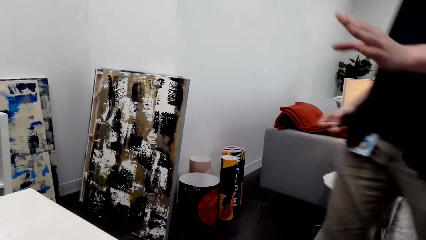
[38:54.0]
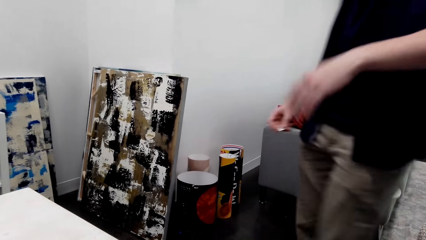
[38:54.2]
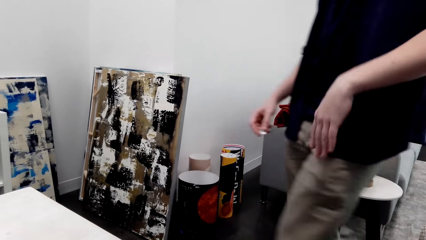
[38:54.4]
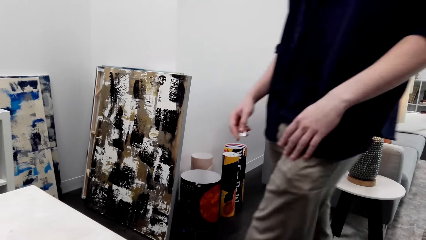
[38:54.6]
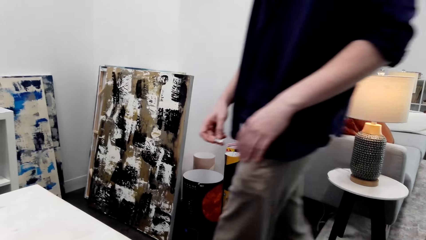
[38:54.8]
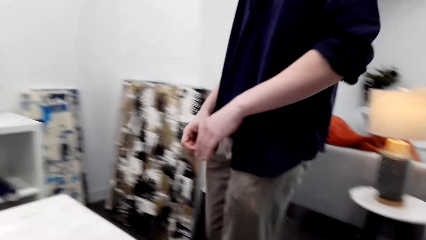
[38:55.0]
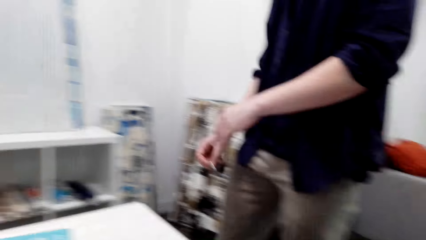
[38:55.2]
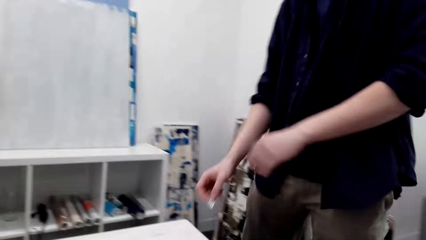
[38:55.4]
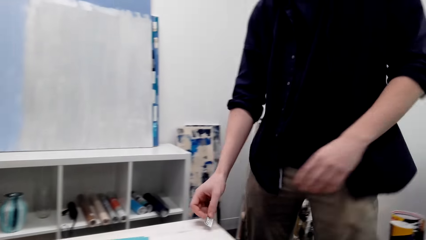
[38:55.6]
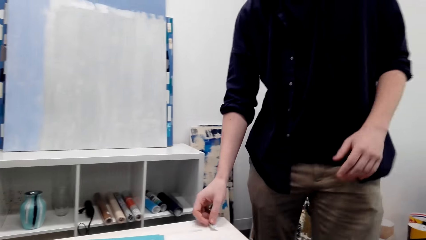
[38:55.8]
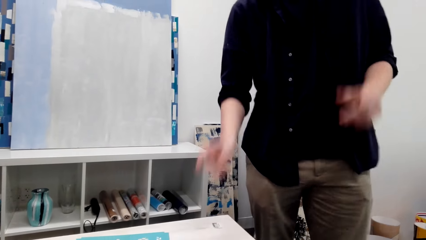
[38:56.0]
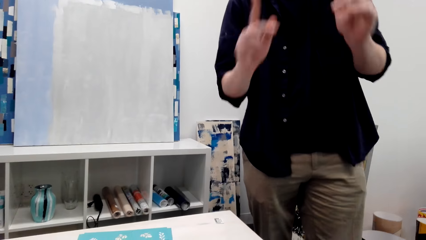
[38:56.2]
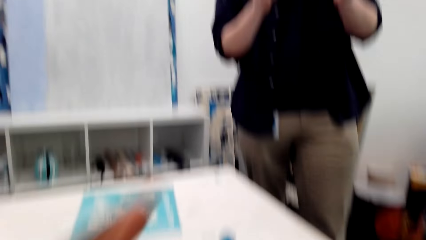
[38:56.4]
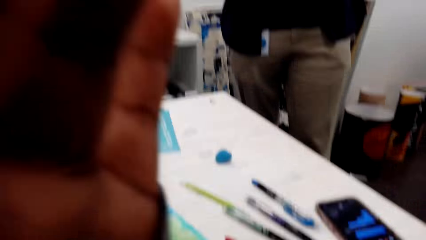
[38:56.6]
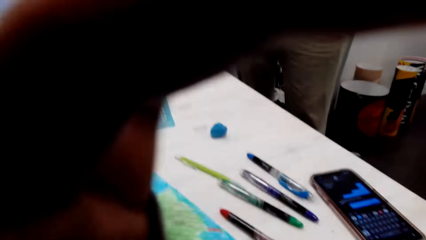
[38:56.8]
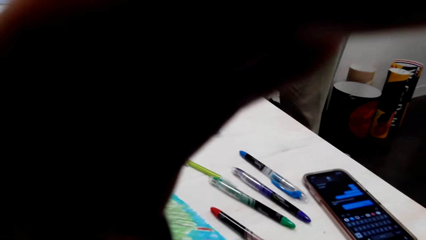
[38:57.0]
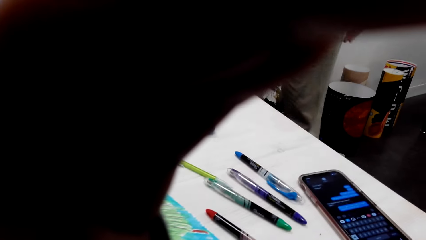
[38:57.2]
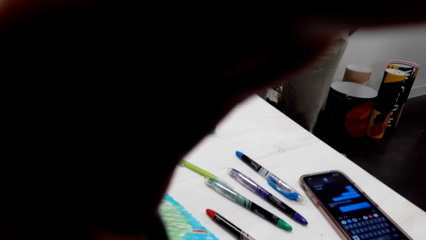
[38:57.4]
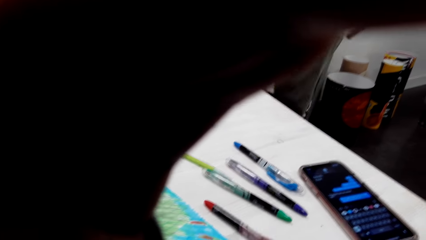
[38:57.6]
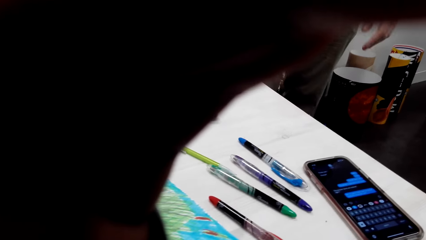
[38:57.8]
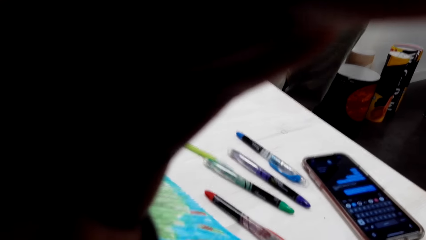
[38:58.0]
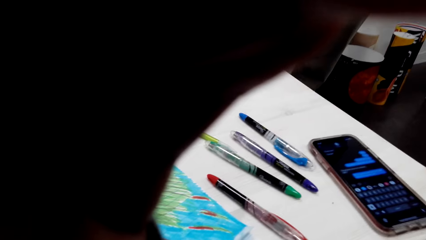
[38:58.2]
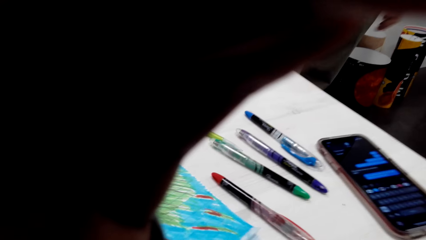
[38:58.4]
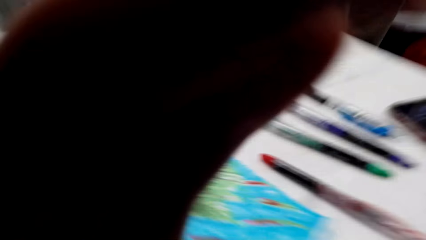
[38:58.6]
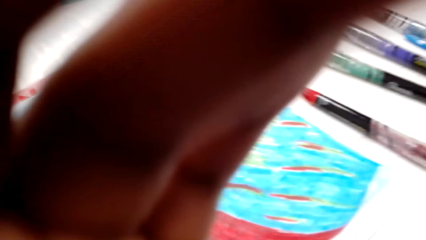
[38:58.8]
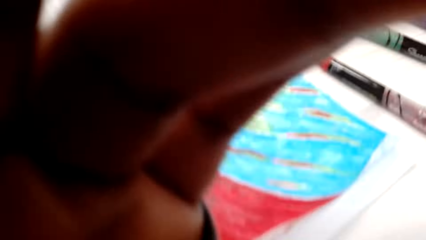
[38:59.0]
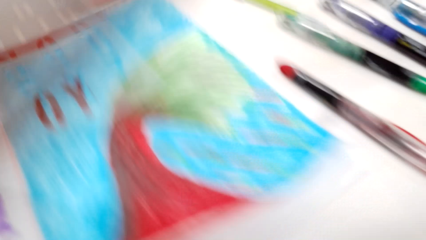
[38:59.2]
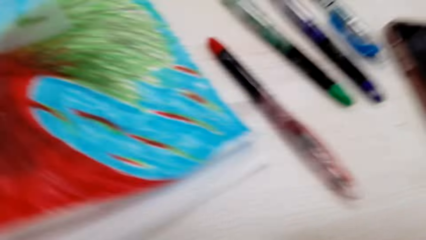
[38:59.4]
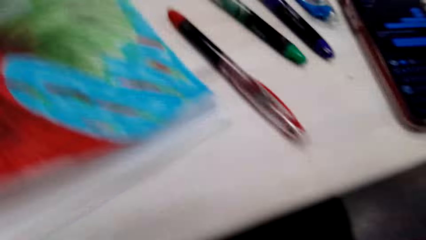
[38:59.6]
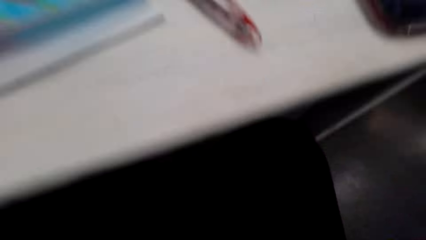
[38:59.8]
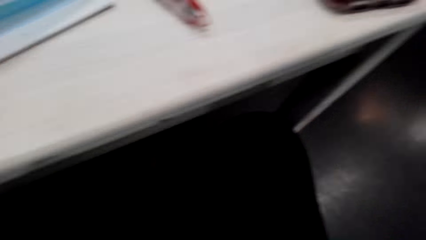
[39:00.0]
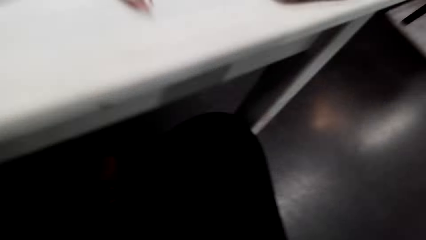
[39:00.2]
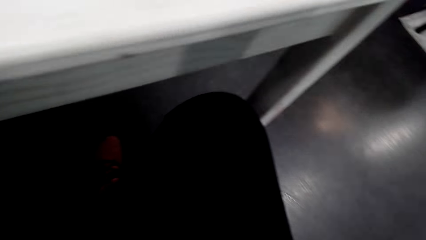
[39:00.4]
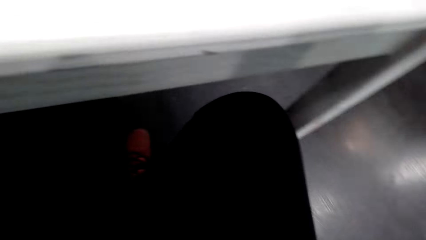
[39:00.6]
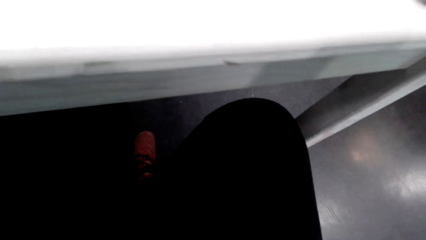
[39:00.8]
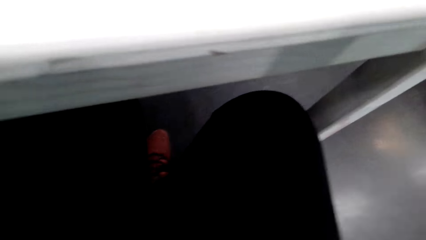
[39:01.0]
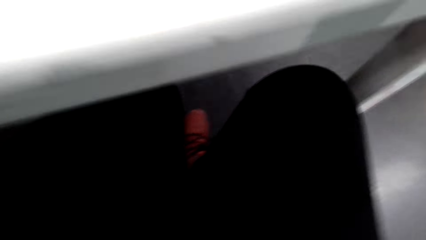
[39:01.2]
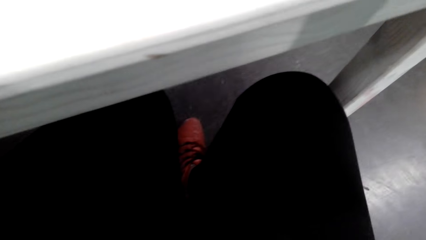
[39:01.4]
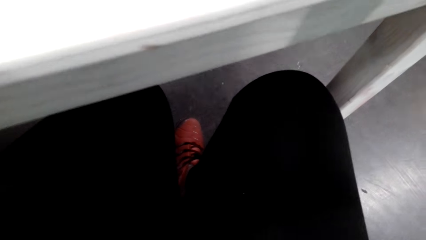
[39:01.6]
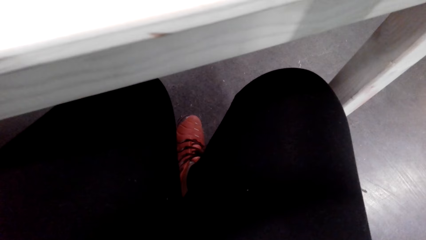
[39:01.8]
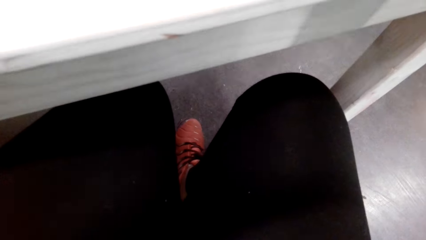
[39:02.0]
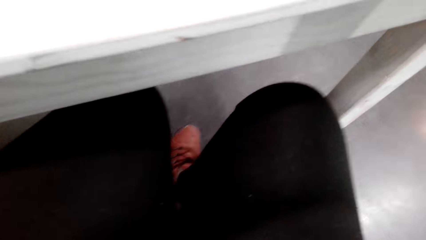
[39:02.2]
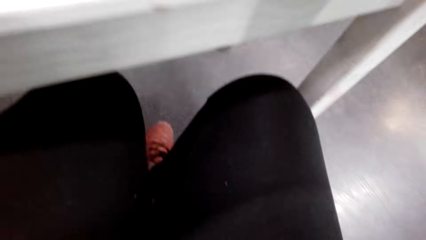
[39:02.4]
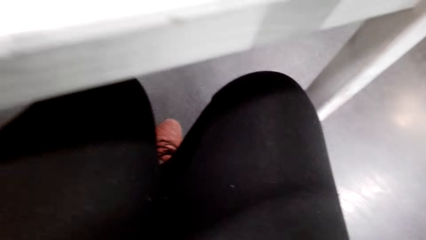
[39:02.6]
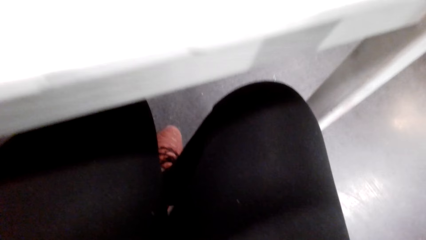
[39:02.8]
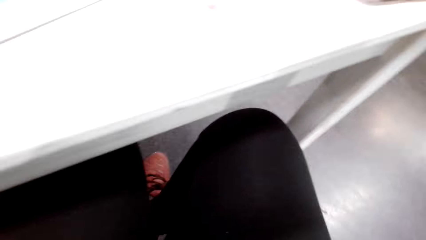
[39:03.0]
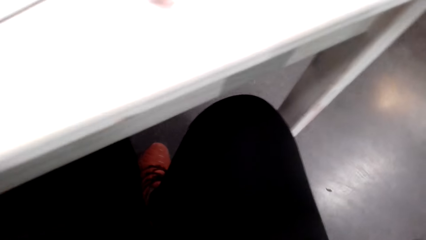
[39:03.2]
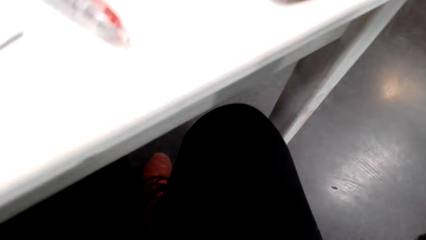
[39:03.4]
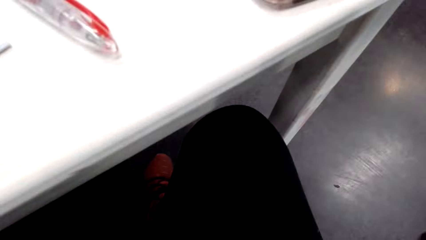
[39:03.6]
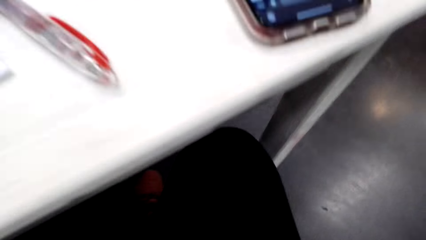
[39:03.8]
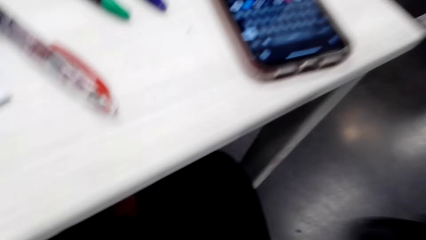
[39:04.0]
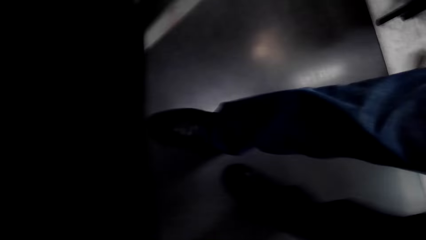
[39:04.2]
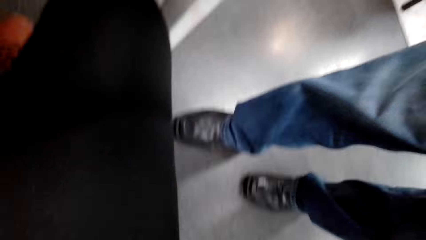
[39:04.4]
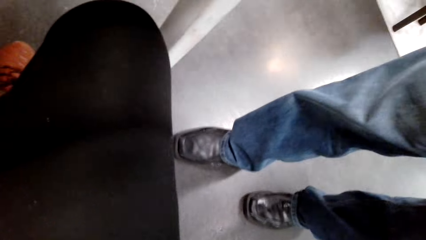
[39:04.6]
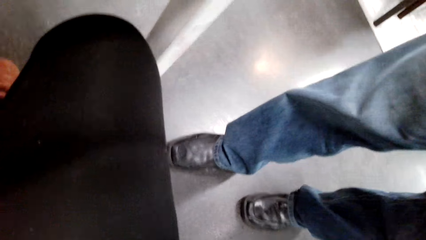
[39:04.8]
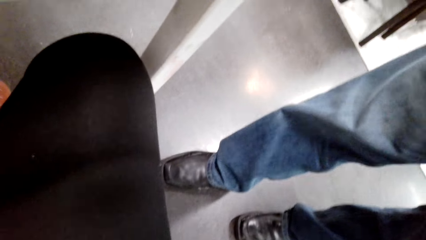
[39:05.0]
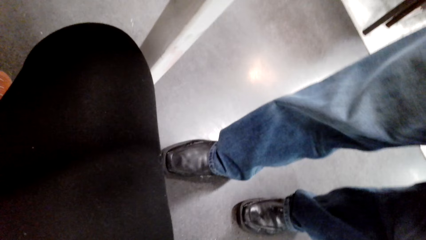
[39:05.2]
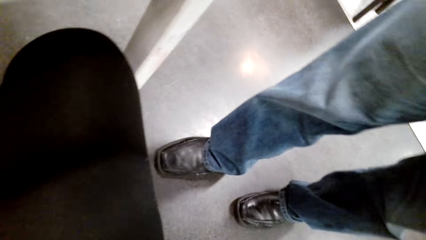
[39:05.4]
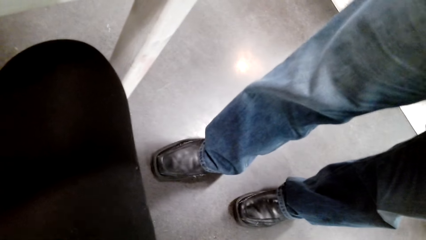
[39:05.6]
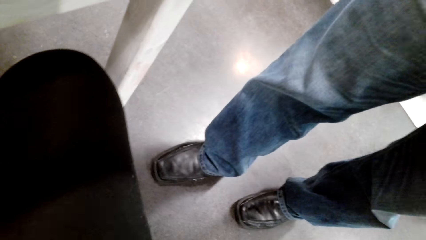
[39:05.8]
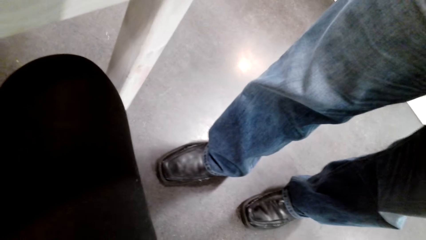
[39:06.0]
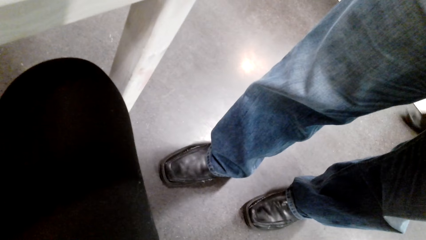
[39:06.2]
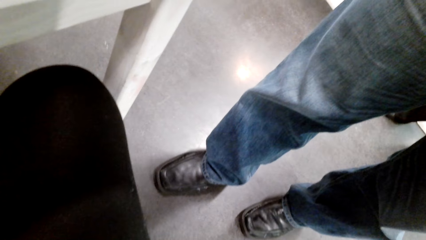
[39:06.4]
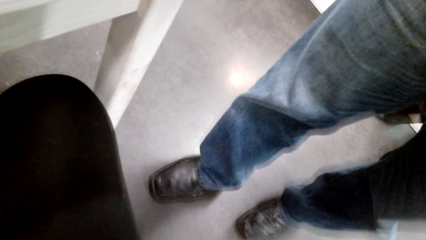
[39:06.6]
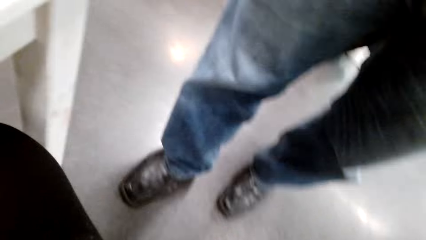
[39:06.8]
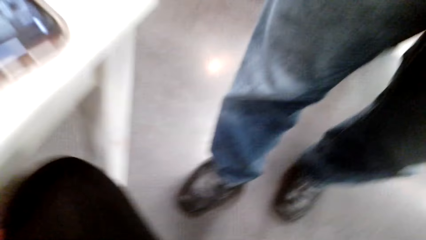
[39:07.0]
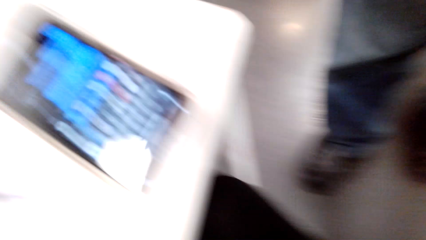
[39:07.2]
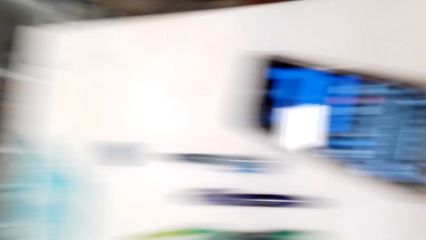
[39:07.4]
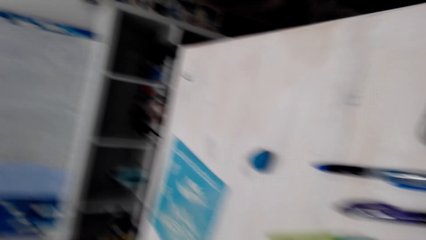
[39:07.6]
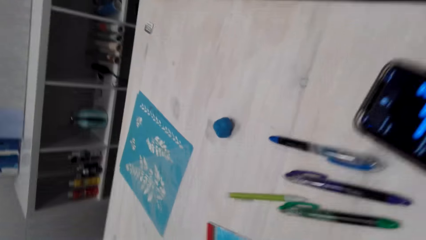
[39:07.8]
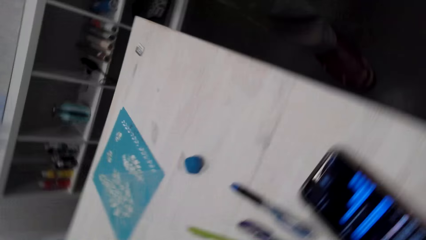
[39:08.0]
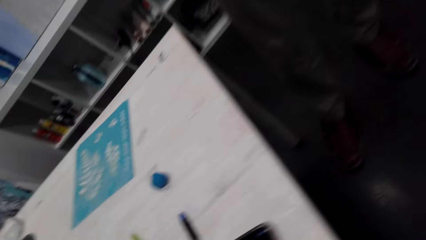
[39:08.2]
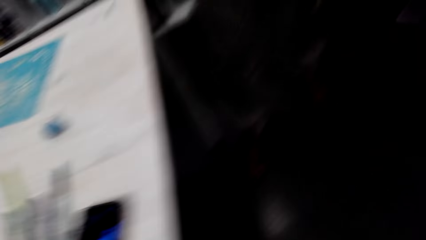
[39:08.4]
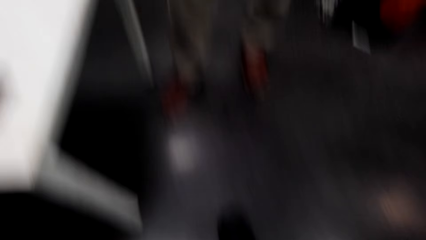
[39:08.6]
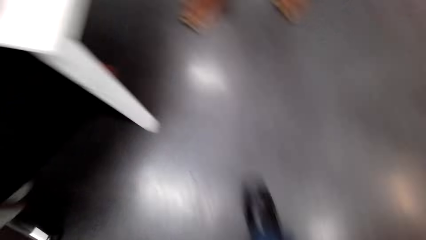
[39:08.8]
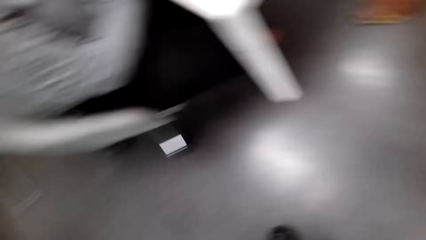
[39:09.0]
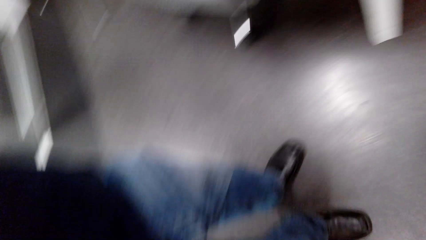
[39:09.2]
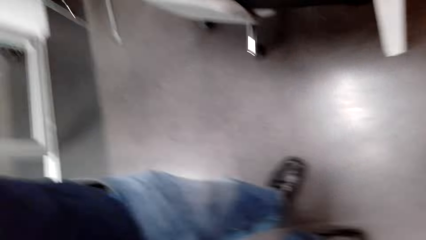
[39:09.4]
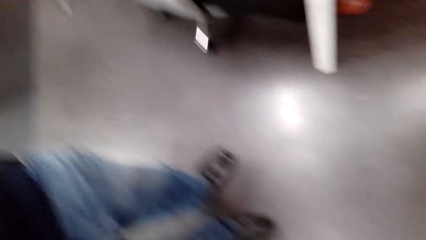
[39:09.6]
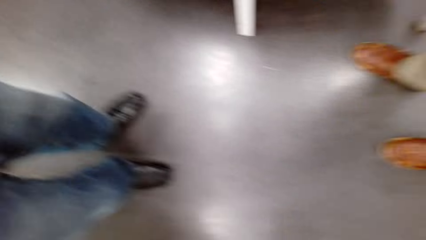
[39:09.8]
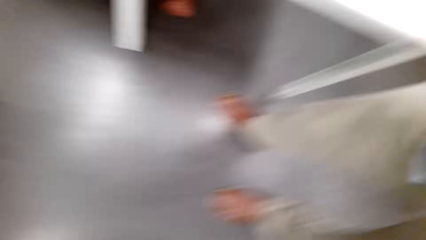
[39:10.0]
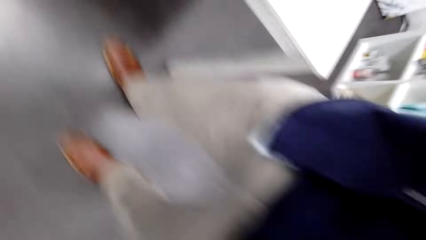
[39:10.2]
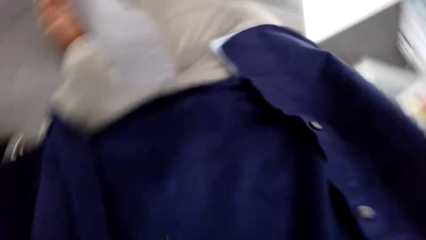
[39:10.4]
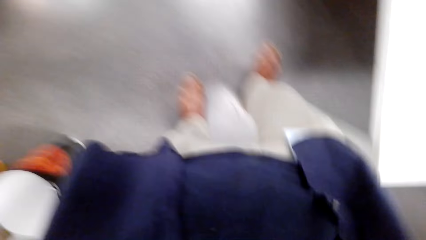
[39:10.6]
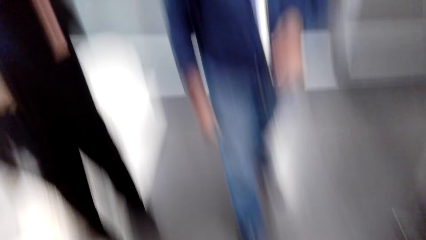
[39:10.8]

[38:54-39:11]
A man puts an object on the desk. The camera wearer talks to the man. They adjust the camera.
